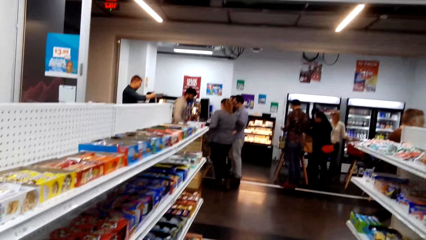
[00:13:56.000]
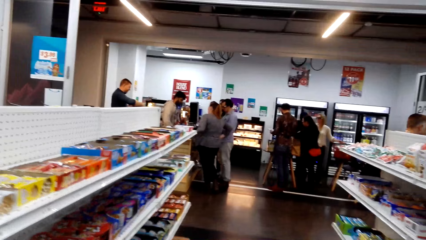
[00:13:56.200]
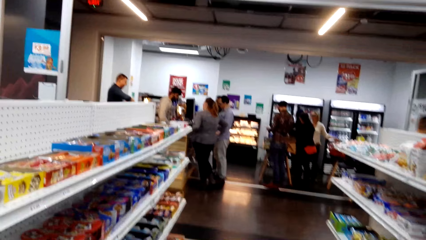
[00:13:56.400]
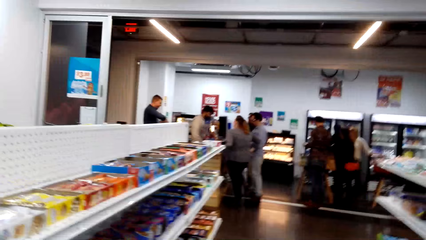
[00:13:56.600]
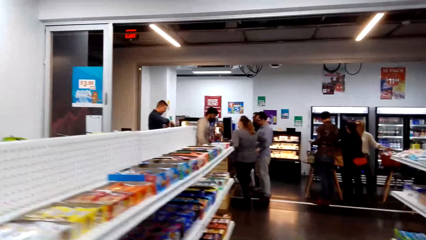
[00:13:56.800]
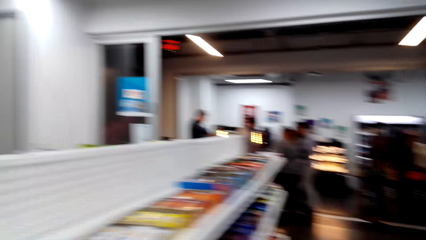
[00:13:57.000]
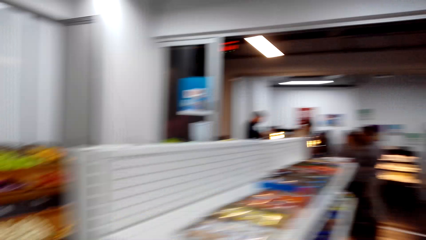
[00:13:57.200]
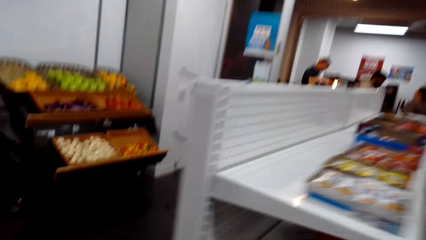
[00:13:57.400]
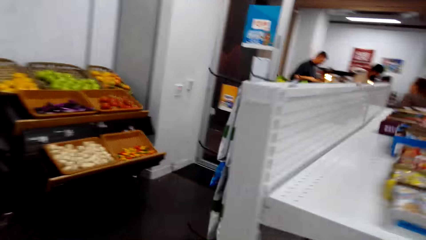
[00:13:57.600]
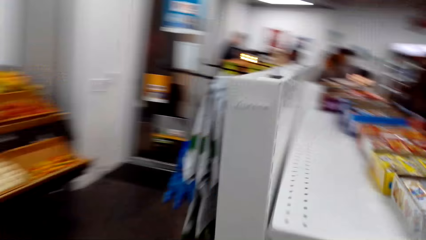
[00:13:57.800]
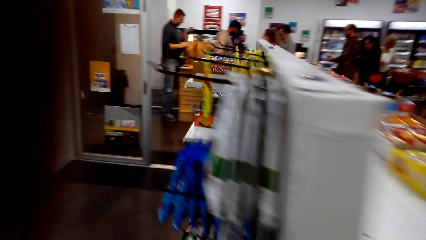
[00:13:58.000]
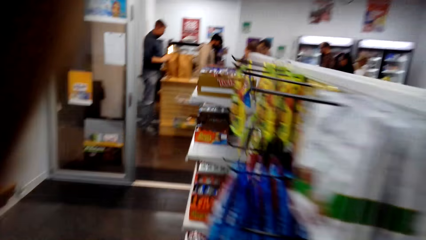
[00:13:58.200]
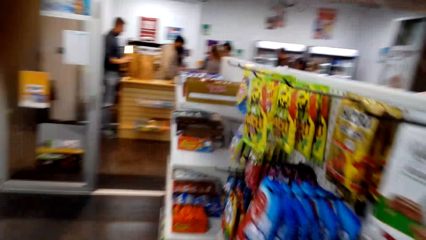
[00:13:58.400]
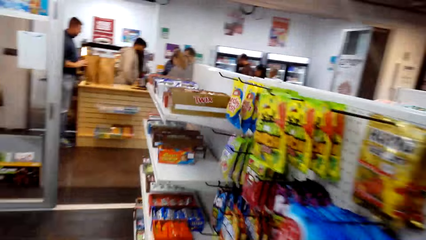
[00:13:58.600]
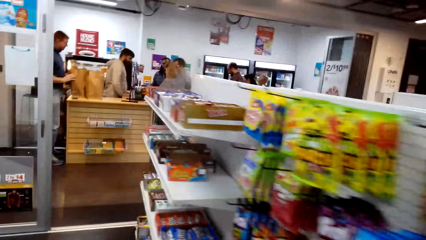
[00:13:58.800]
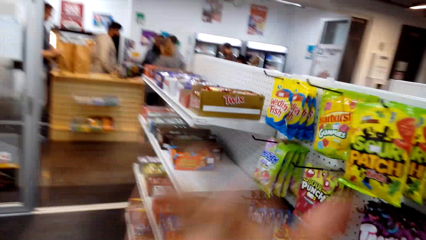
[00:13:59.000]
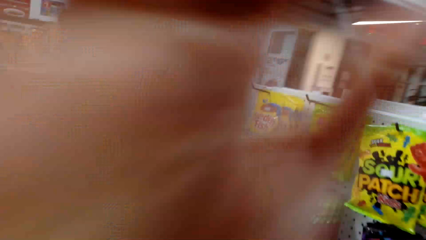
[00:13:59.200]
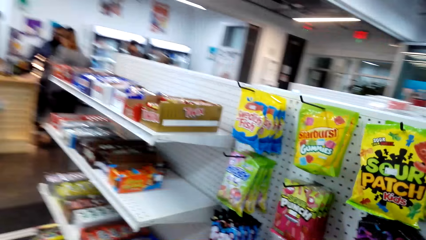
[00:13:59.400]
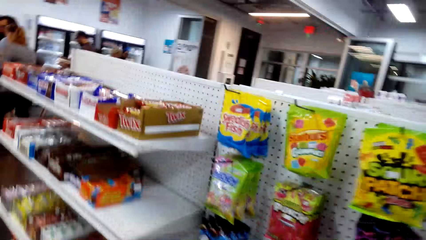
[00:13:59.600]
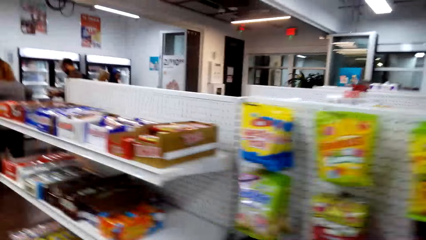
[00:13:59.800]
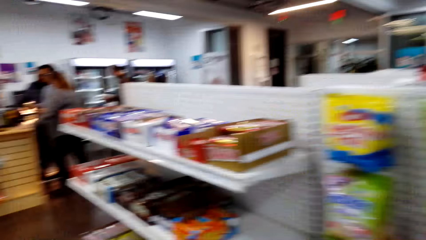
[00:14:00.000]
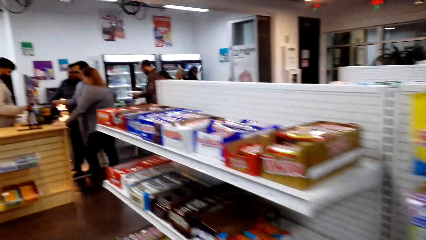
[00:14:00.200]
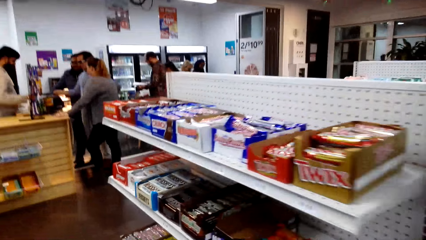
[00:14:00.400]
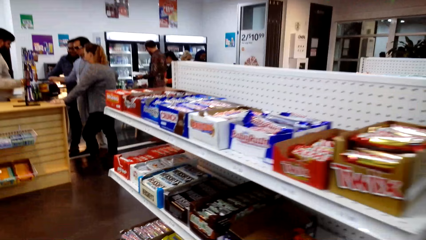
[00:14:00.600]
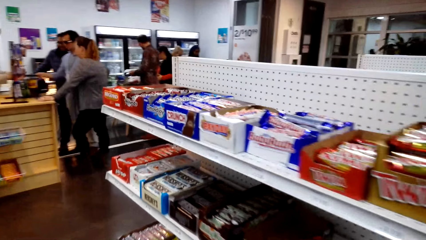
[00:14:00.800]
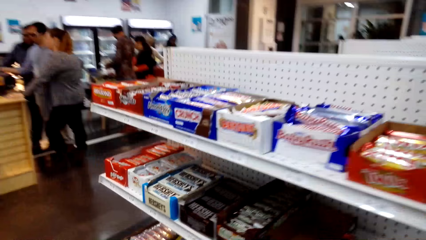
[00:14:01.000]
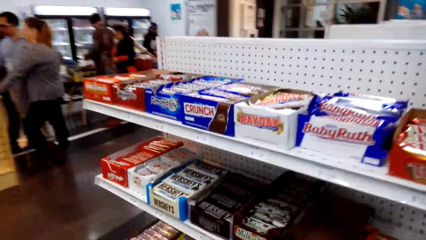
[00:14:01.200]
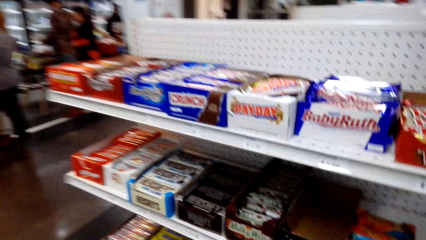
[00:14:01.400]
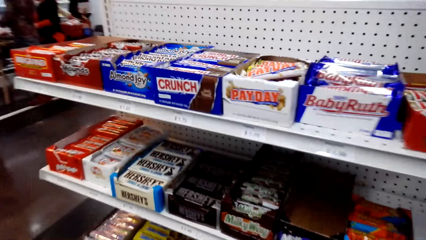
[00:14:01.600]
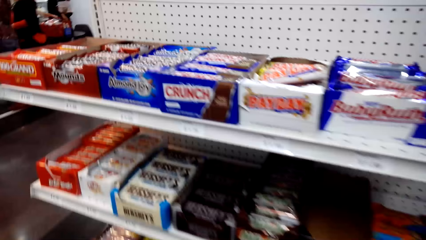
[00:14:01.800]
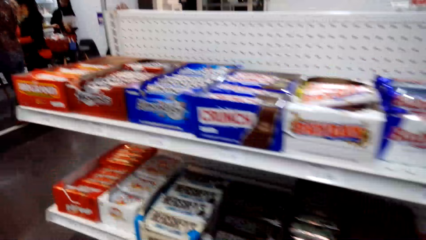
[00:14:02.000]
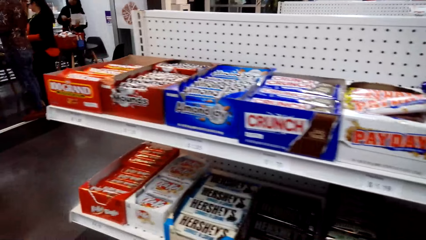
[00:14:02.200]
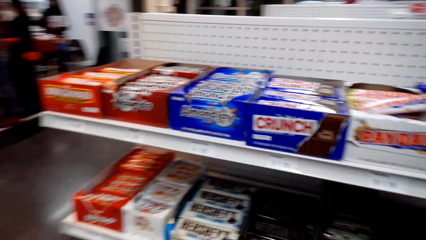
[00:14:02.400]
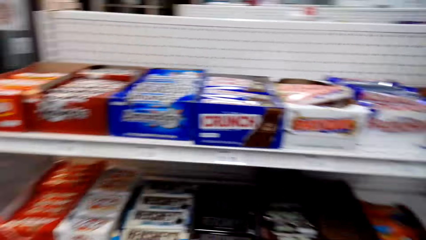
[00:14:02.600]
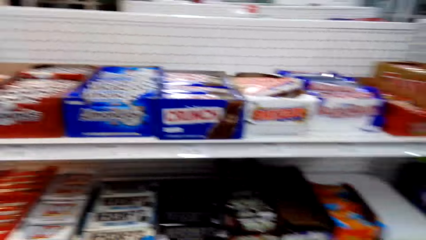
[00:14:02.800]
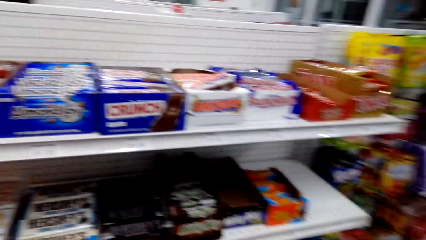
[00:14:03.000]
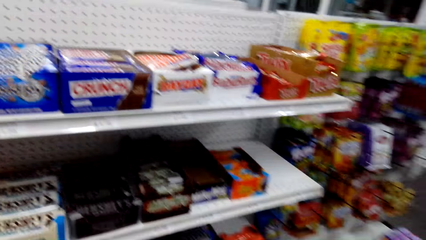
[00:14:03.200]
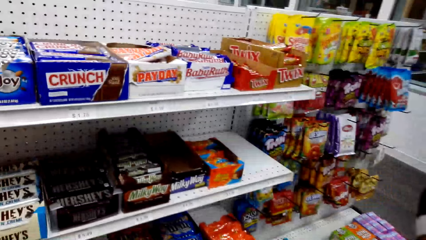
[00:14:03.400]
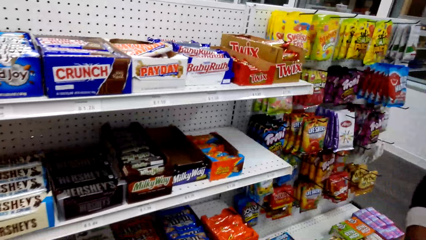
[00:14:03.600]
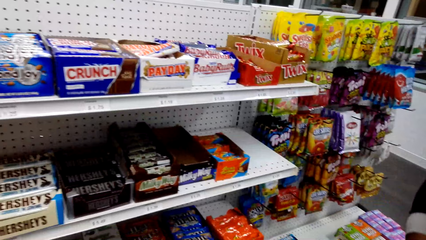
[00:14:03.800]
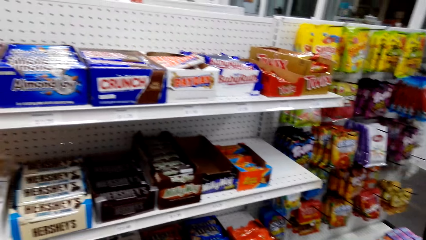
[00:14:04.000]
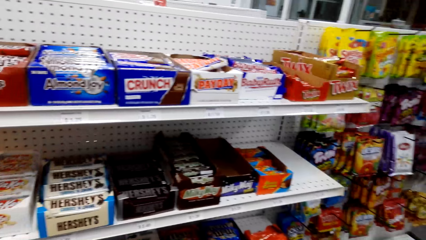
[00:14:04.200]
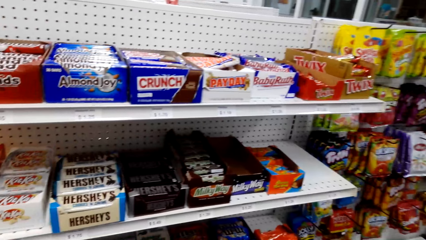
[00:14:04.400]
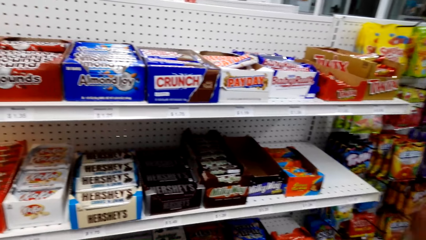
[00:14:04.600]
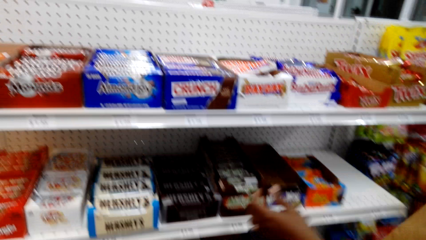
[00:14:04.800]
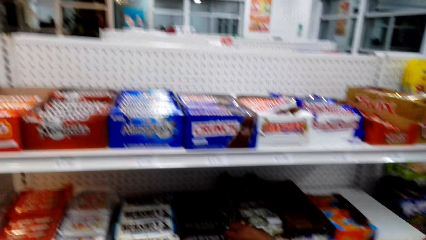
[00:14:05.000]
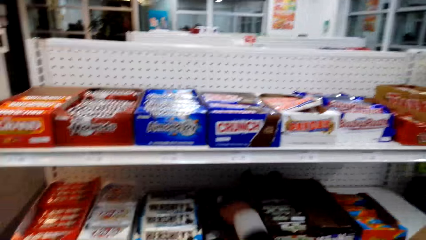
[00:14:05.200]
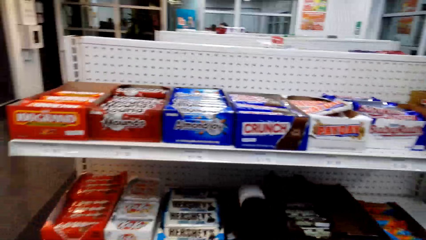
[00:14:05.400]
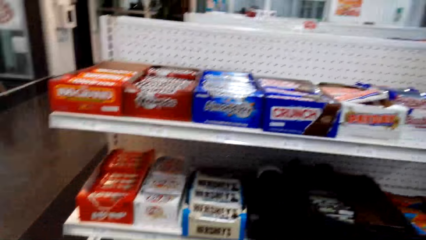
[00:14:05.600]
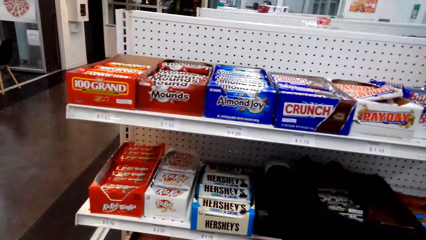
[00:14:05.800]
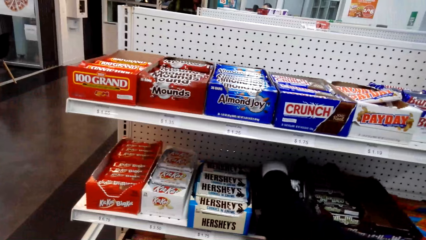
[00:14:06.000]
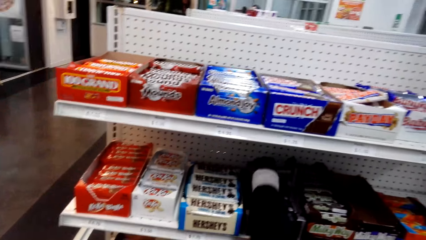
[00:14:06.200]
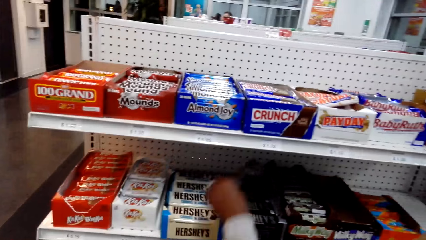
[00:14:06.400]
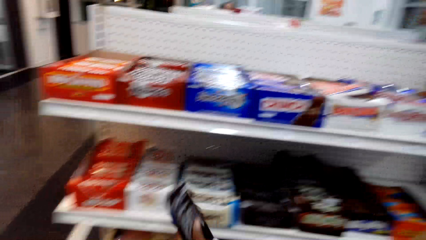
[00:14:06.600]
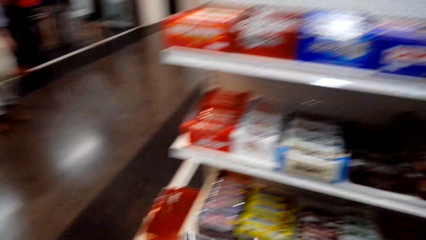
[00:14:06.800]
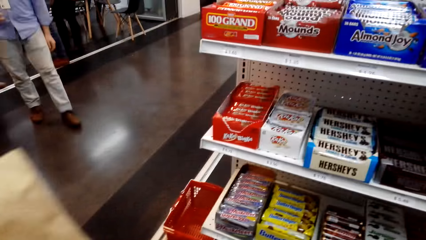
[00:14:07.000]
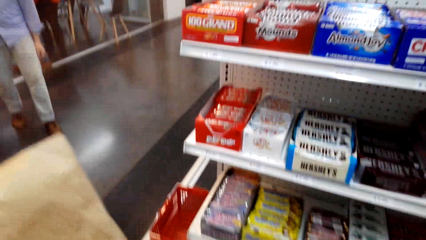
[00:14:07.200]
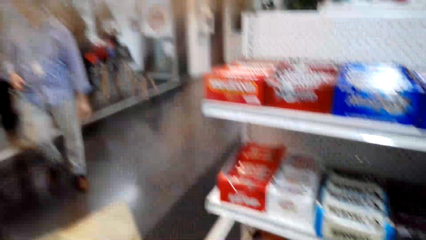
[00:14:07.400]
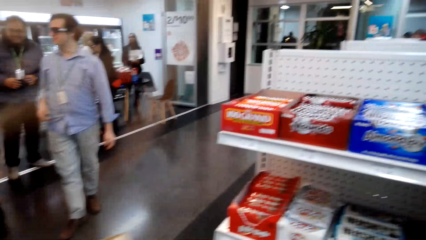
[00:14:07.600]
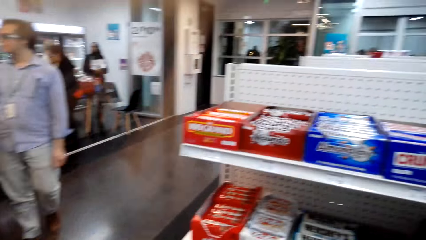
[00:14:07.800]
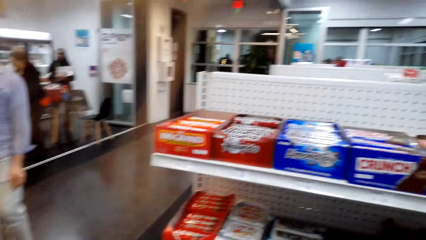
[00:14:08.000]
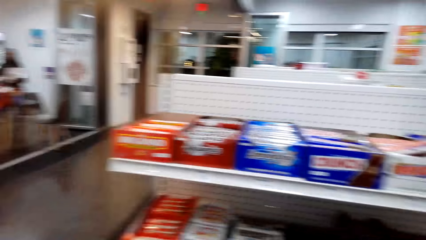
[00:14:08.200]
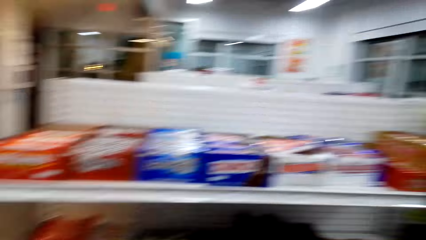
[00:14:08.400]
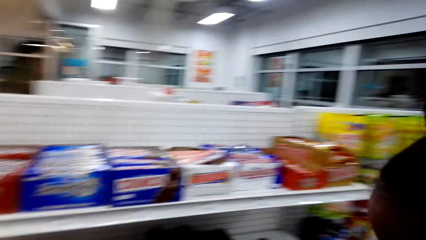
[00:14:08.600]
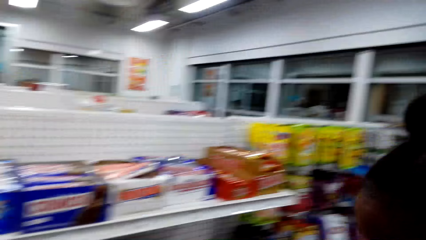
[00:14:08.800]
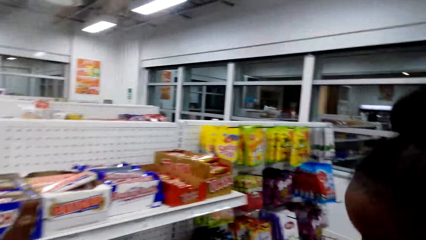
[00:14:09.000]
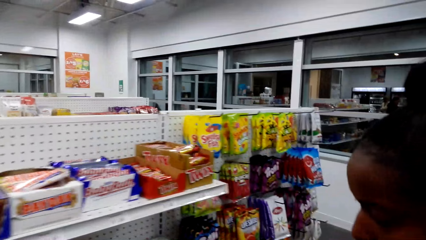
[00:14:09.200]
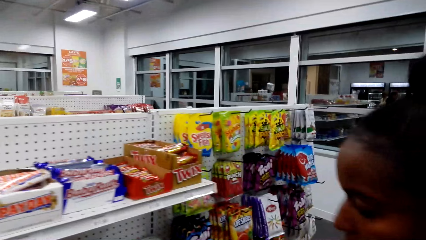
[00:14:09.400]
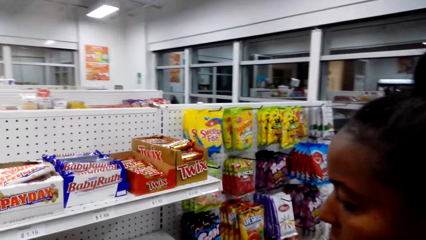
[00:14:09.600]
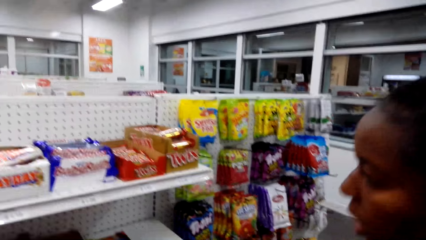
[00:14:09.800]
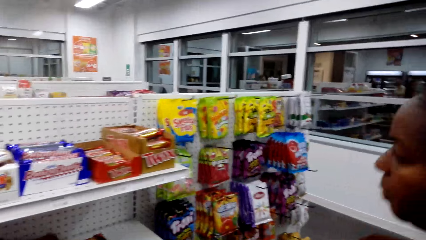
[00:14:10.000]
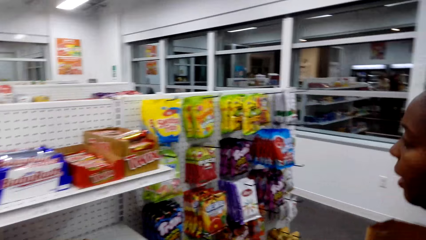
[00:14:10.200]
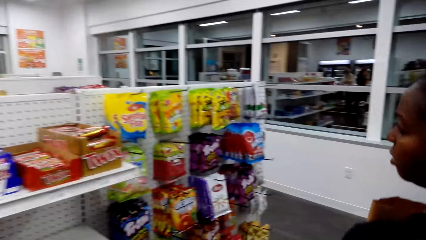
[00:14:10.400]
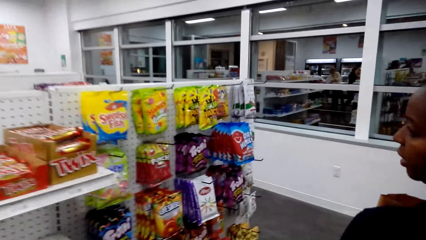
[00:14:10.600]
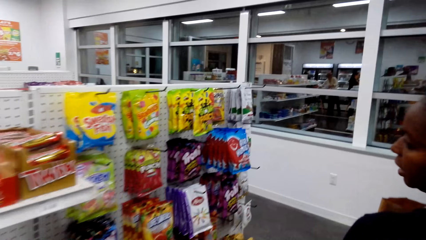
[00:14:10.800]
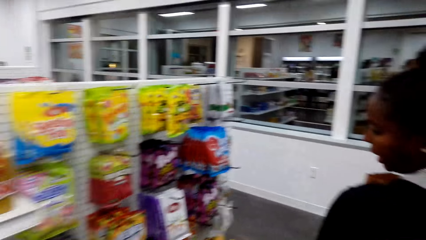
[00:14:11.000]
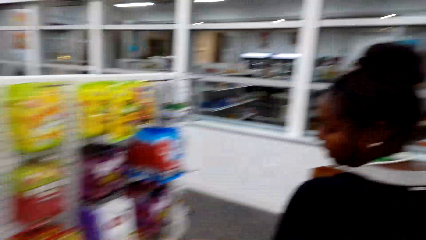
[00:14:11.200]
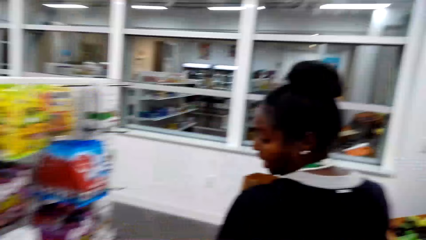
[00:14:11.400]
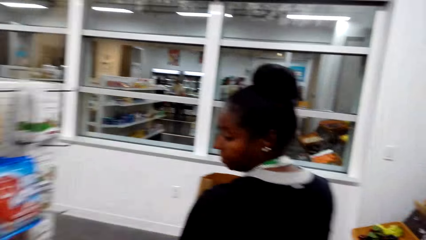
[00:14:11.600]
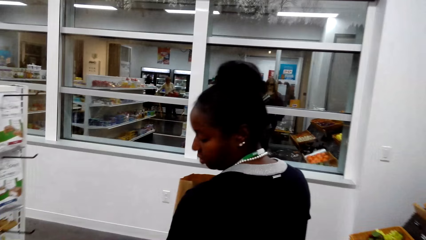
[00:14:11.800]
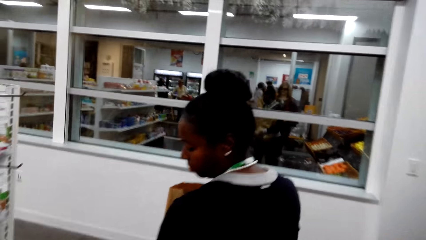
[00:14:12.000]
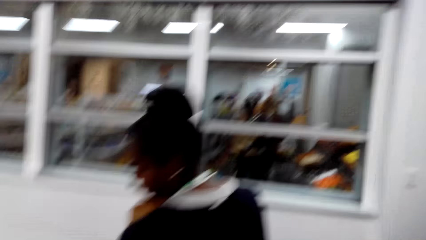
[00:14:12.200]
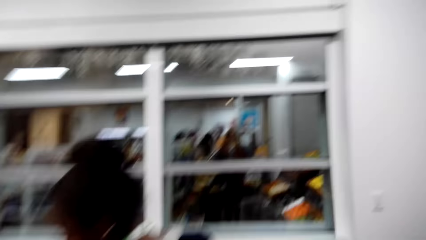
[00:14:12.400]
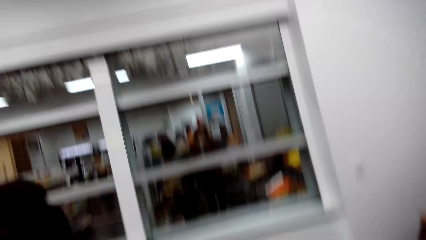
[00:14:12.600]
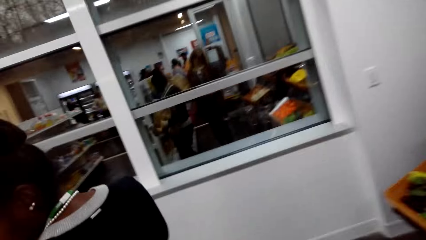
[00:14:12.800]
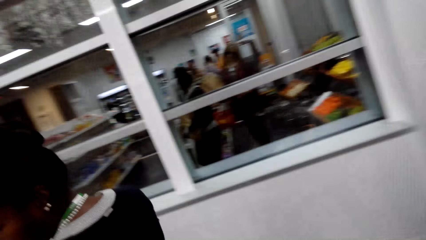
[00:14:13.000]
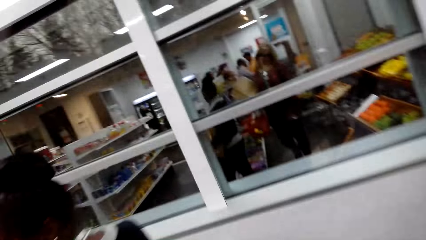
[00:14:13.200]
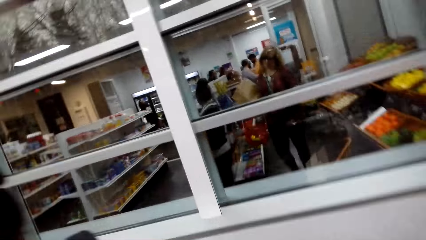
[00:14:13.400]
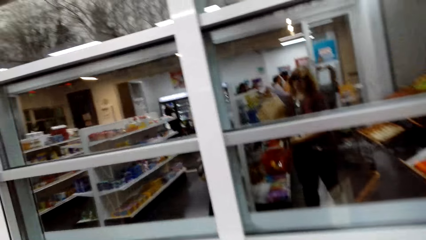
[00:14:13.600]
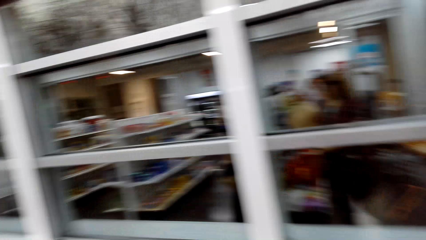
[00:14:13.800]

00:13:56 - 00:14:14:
A woman picks up the chocolate packet on the shelf. The camera wearer picks up a packet of chocolate. The woman walks in the store and holds the paper bag.
